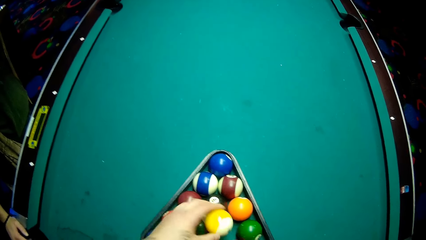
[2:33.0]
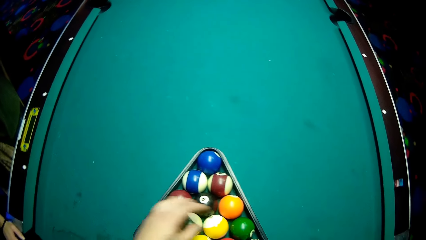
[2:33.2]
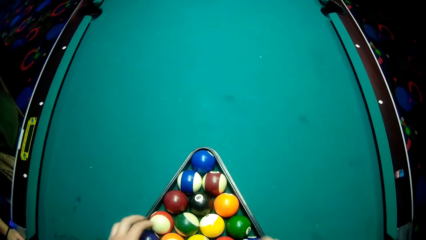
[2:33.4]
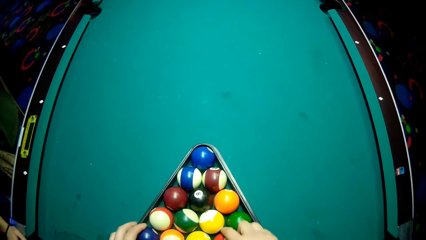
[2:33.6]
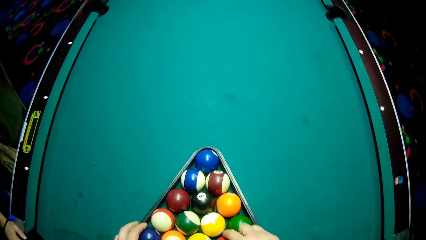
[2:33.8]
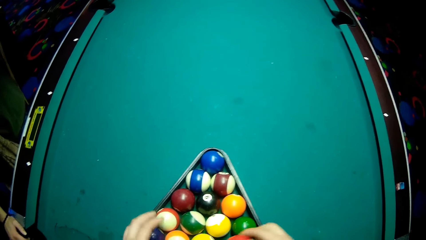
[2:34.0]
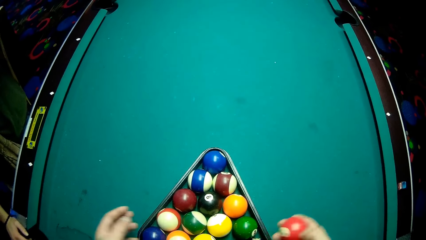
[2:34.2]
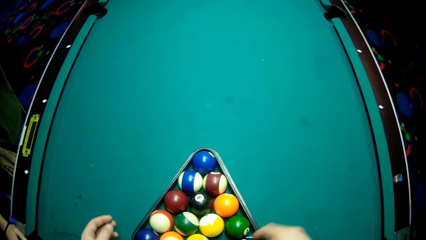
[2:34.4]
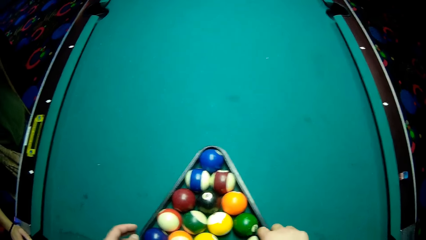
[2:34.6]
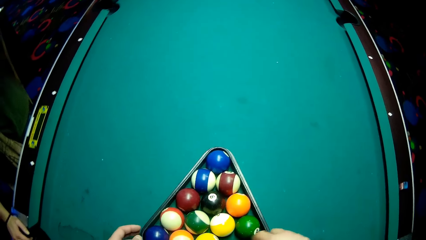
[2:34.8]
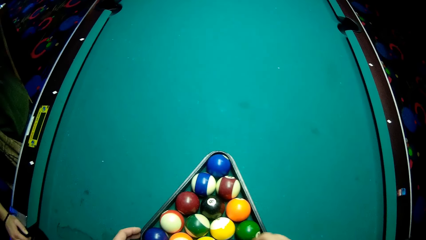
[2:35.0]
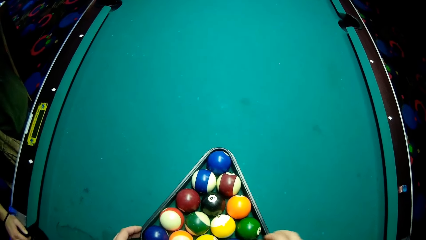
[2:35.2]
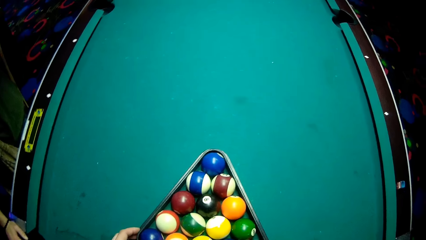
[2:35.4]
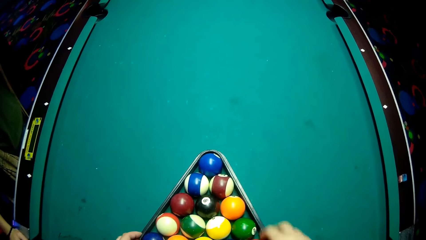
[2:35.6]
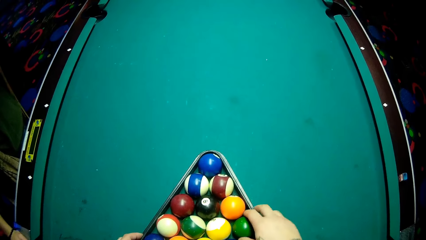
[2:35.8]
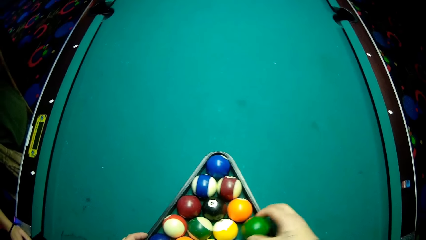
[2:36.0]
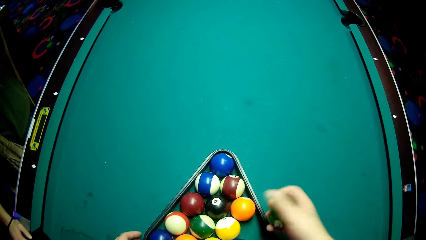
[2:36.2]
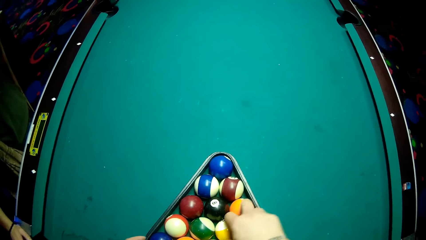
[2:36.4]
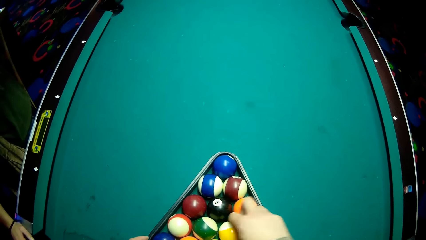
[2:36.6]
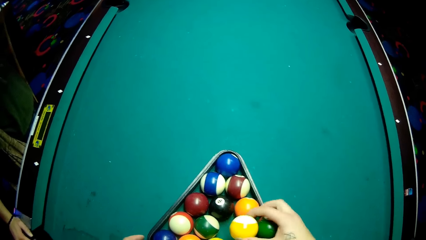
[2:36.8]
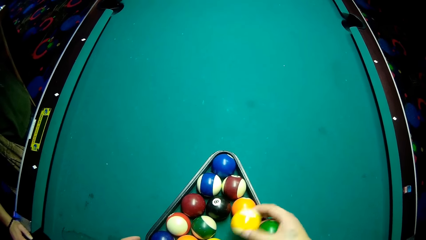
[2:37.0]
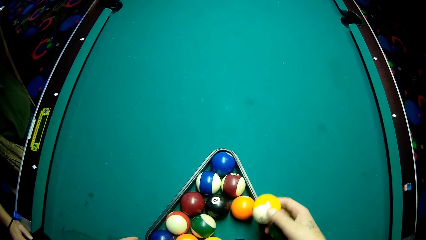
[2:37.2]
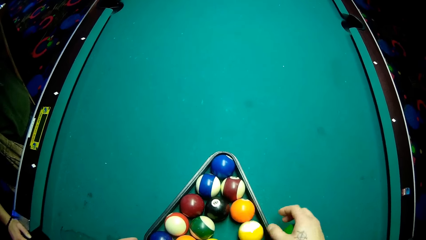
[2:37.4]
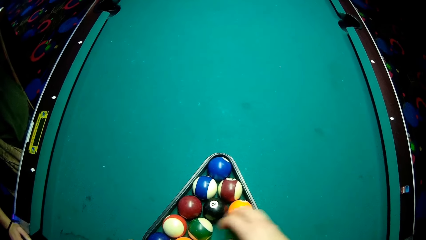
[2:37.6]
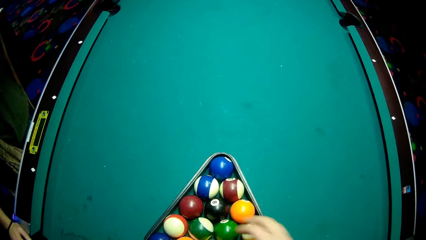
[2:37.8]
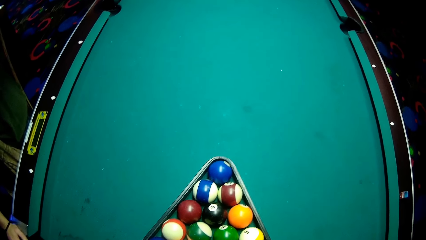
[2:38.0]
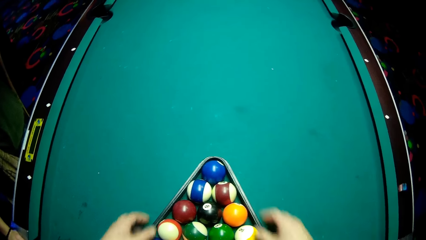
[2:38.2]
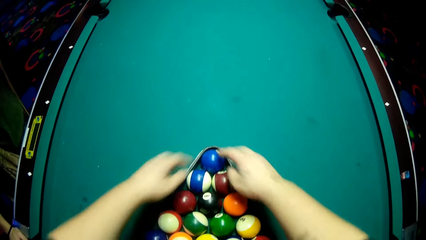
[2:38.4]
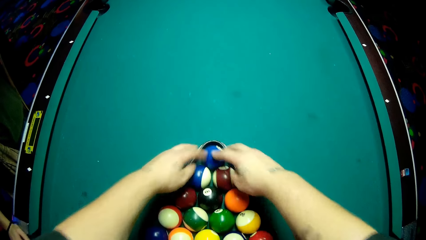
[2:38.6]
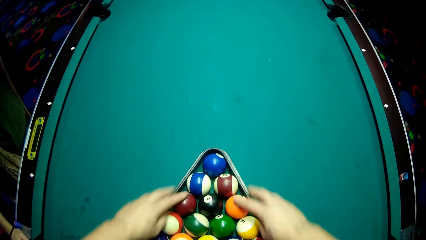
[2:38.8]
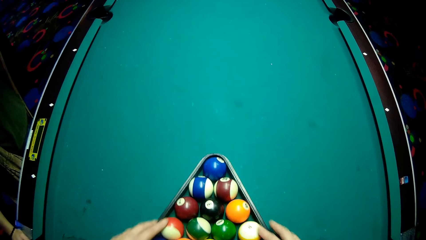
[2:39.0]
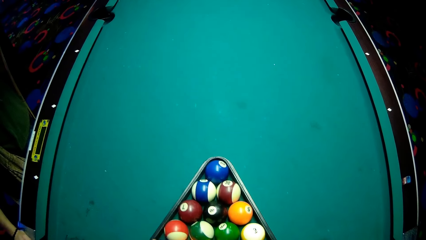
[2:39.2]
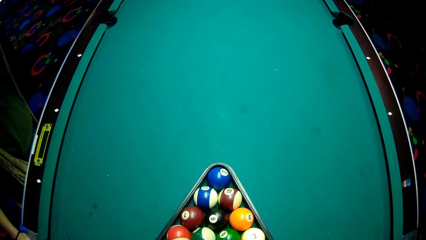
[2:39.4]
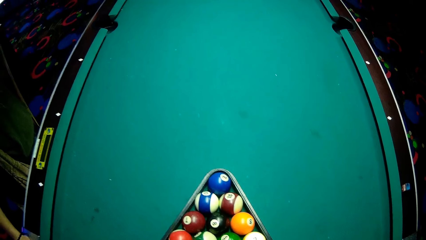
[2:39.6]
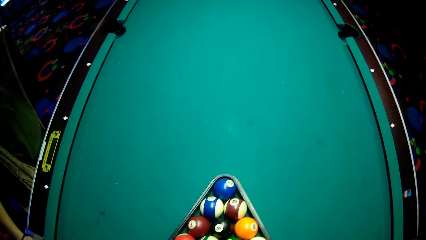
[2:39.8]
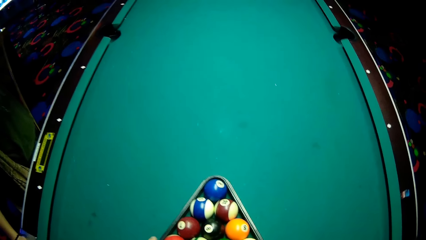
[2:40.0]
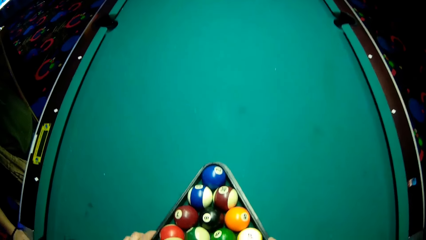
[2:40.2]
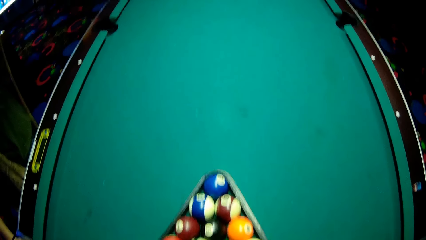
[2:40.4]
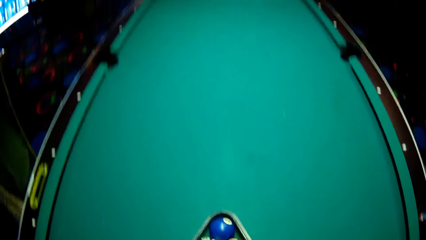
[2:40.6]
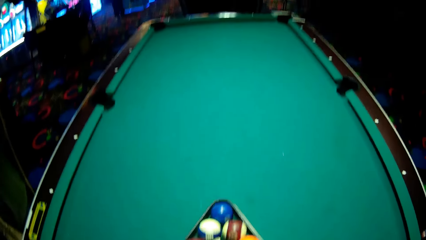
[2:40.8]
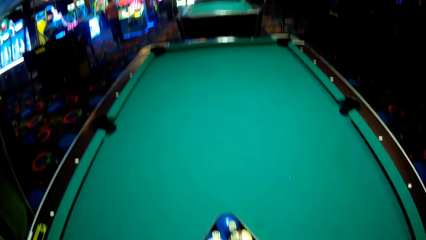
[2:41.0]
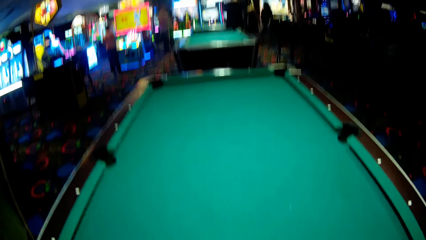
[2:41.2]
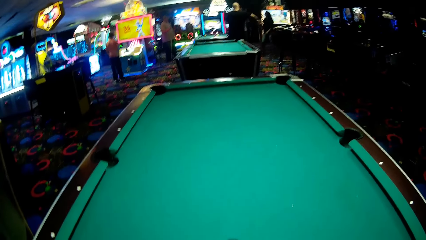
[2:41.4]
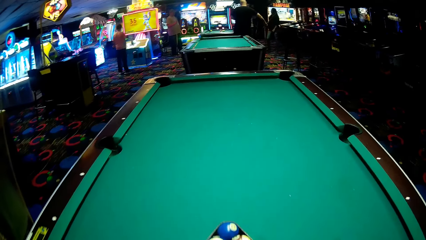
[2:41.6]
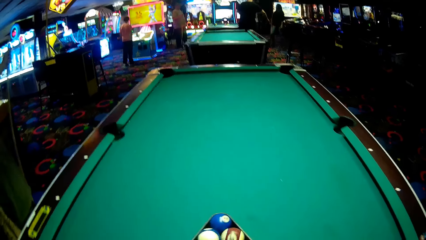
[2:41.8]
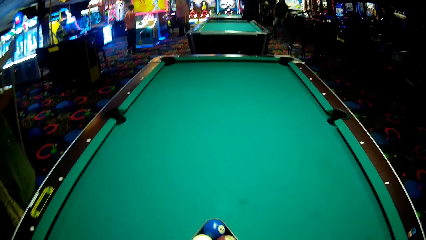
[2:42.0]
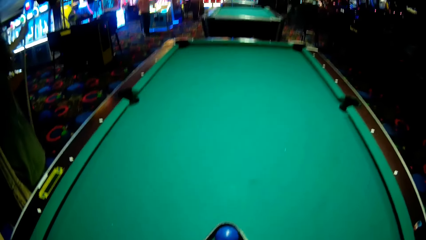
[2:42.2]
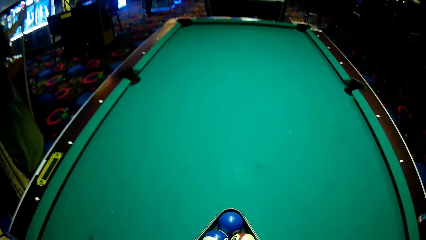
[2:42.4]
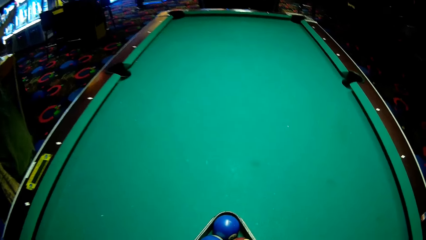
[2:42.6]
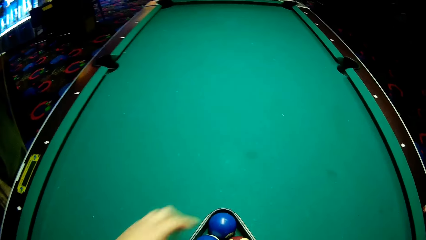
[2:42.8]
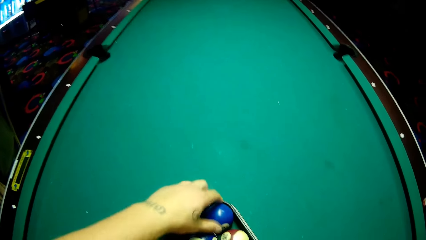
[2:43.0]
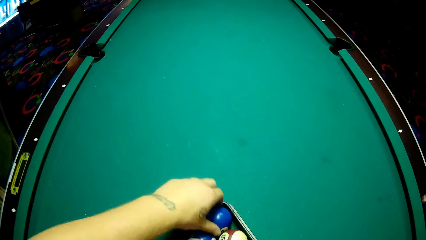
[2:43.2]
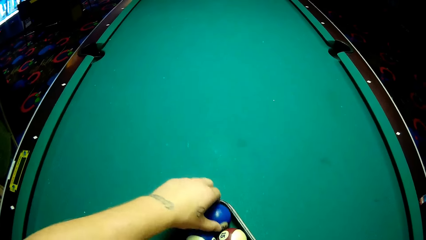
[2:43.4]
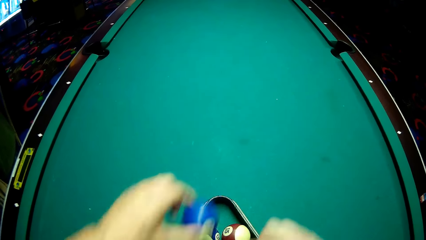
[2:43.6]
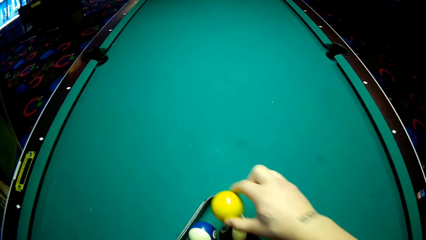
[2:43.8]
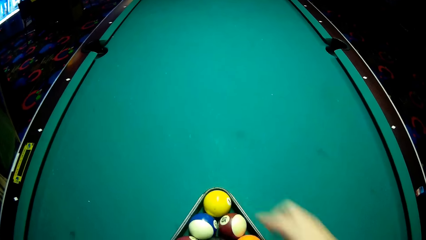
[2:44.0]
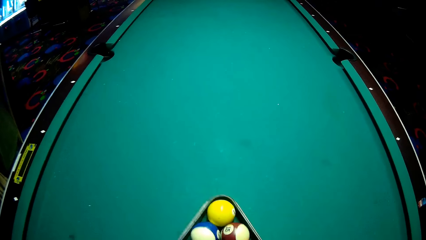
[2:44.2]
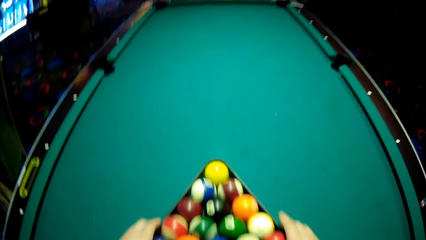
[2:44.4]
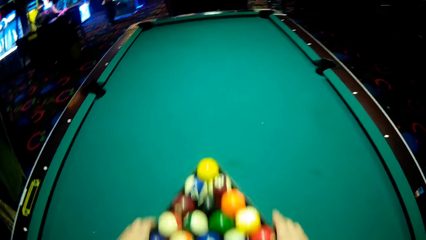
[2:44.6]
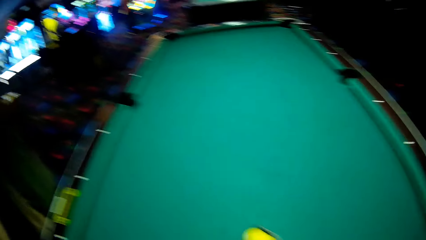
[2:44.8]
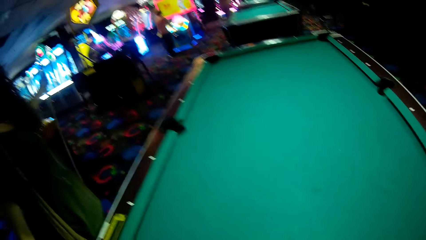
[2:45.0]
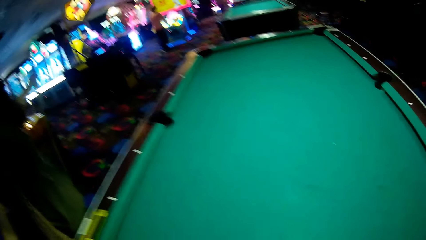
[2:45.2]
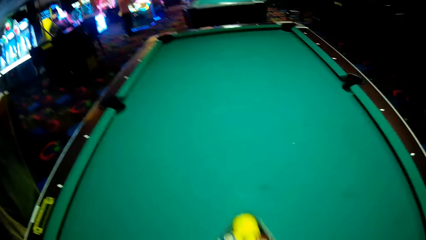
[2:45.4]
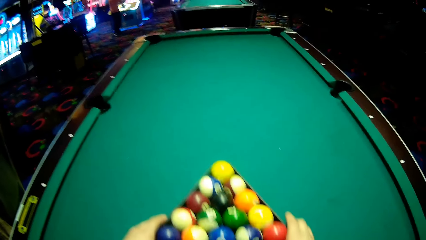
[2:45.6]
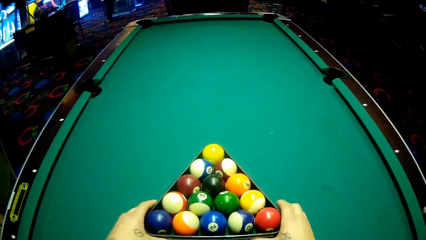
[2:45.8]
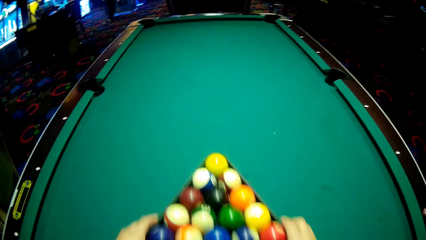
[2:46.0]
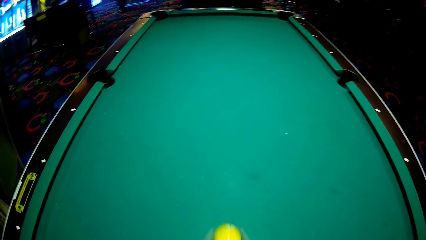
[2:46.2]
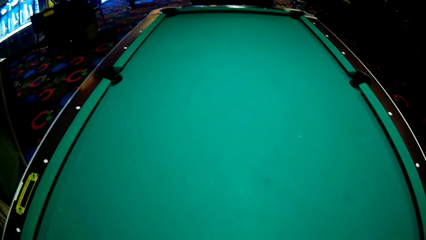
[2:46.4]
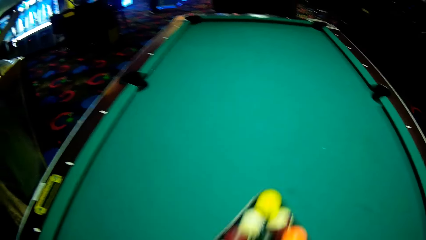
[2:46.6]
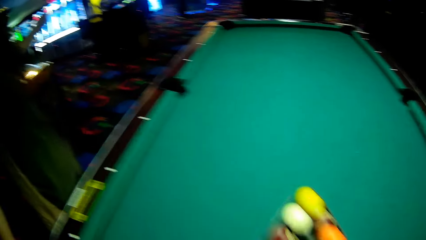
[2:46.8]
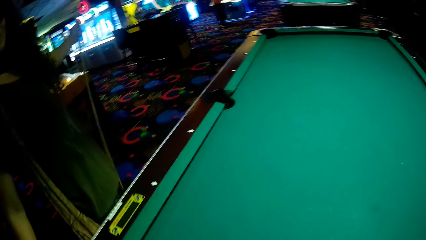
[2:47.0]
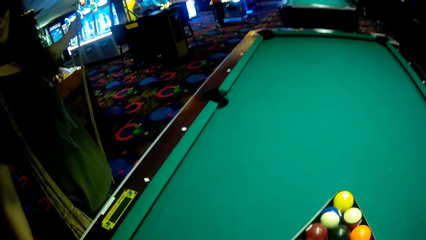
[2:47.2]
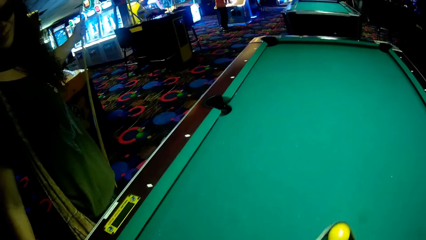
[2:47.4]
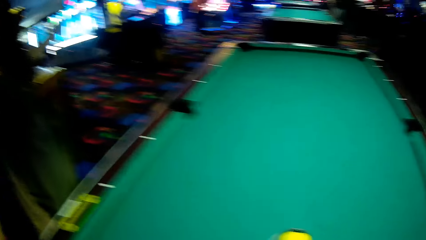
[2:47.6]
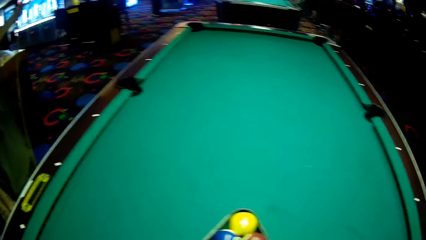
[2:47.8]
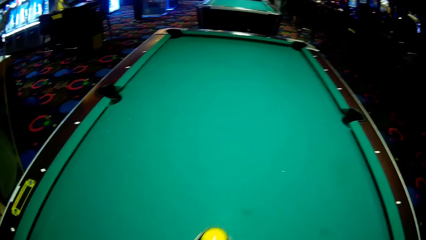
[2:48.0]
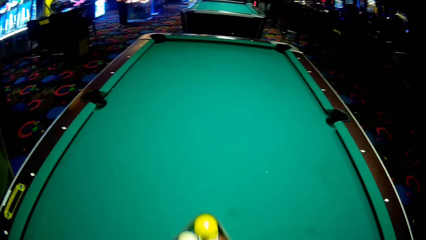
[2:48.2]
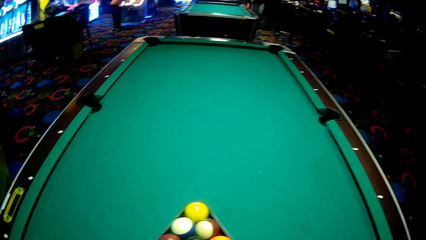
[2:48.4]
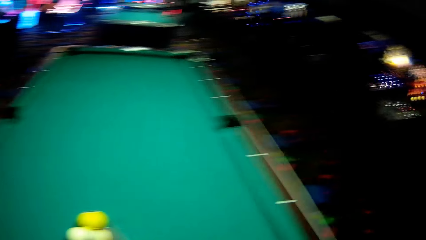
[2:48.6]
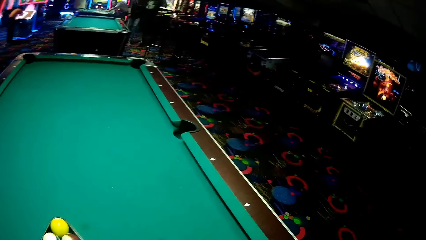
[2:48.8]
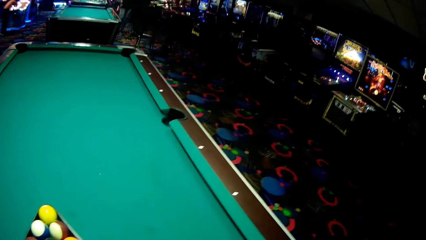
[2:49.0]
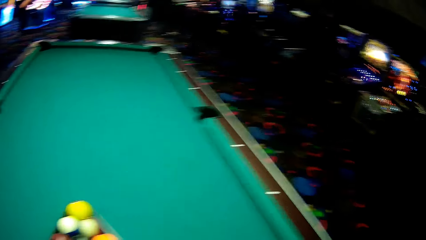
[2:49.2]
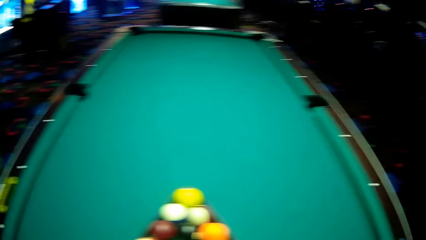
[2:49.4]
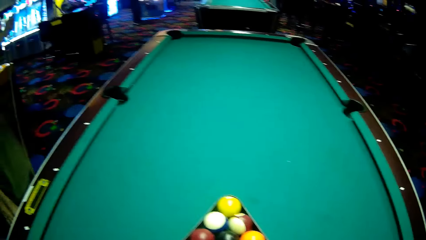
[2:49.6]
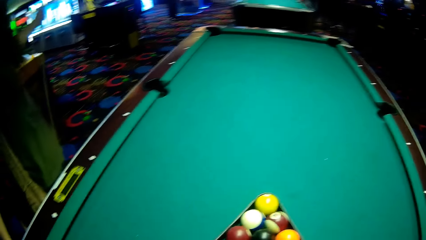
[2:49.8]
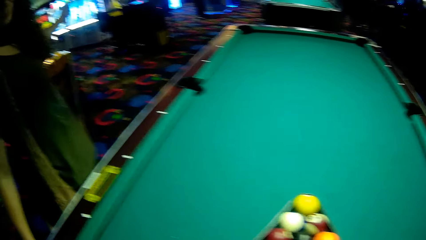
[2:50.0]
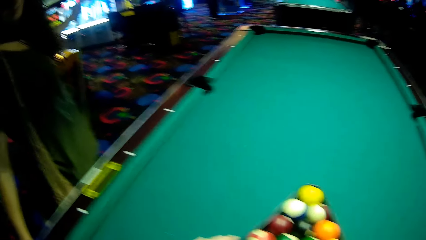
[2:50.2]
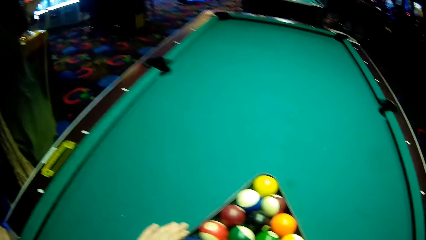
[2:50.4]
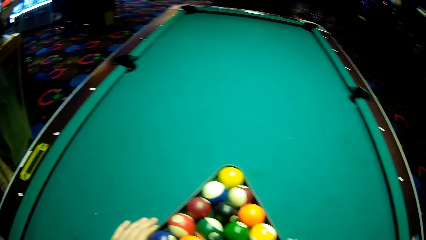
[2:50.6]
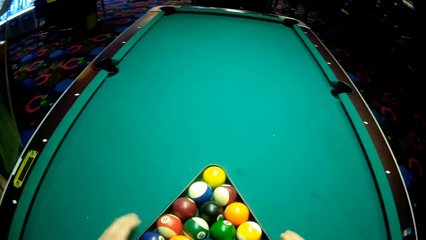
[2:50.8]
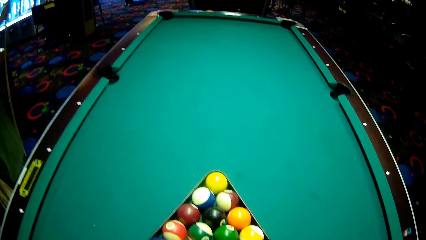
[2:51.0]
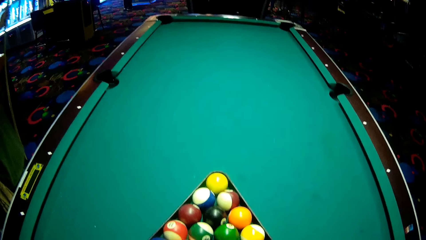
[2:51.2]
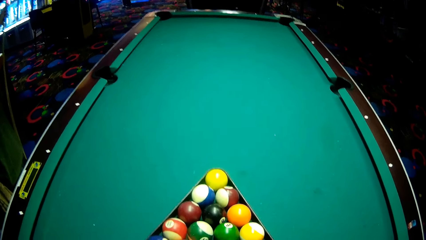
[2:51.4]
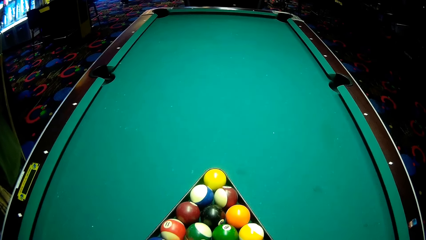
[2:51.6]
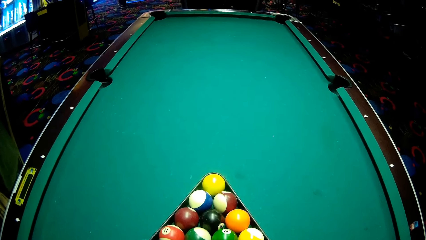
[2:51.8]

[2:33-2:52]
The camera wearer moves the rag. They arrange the balls. They move the rag. They move the balls on the pool table.
